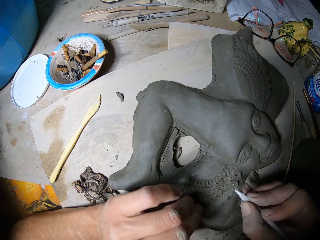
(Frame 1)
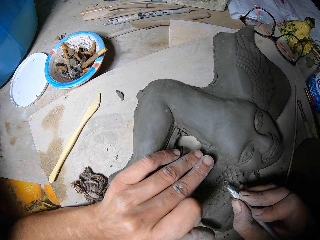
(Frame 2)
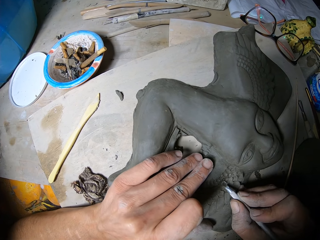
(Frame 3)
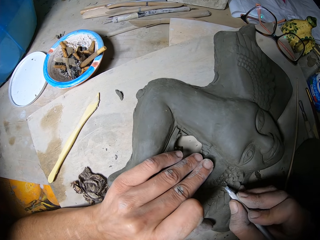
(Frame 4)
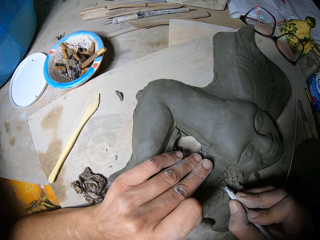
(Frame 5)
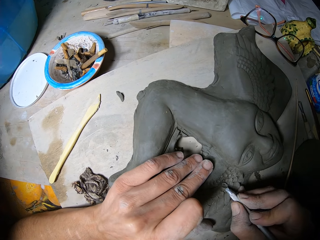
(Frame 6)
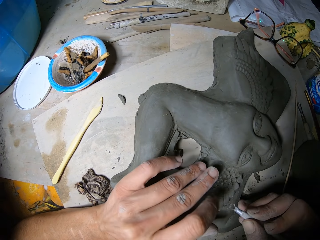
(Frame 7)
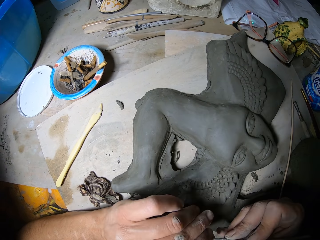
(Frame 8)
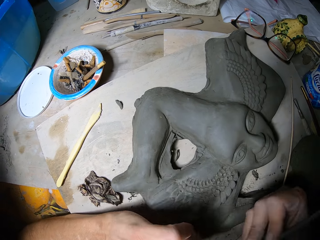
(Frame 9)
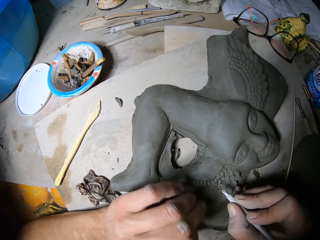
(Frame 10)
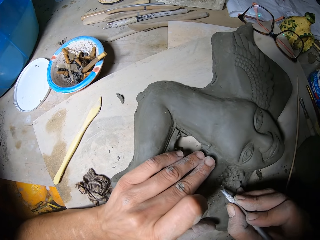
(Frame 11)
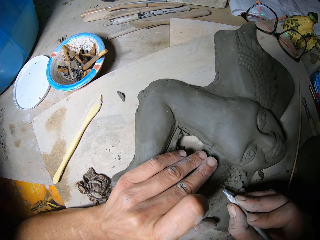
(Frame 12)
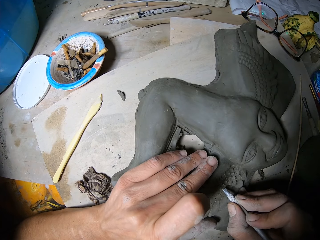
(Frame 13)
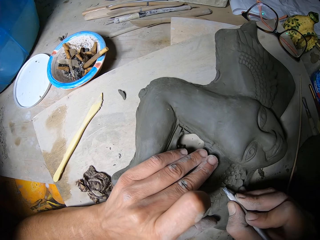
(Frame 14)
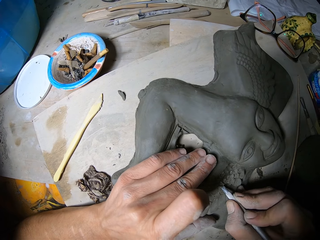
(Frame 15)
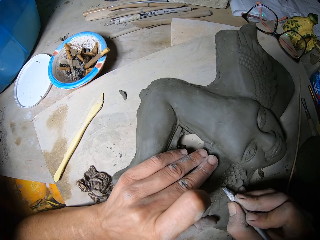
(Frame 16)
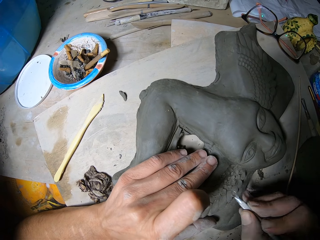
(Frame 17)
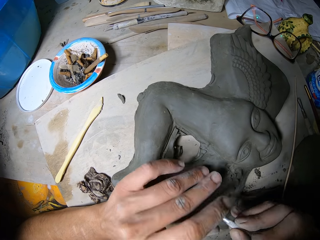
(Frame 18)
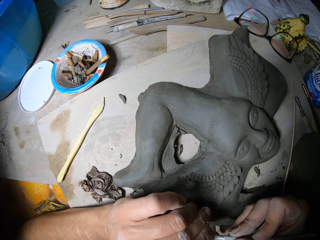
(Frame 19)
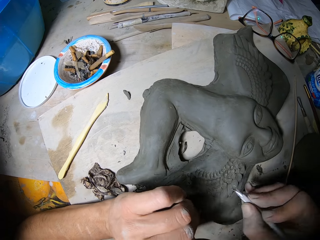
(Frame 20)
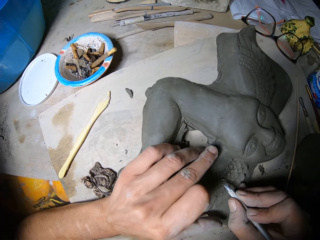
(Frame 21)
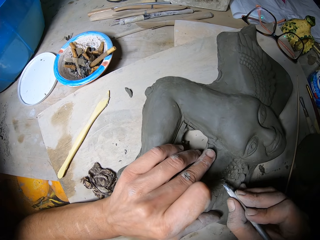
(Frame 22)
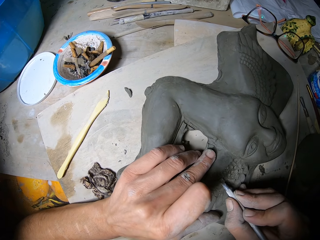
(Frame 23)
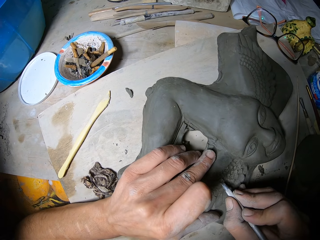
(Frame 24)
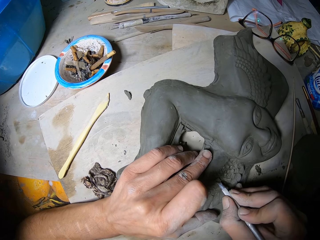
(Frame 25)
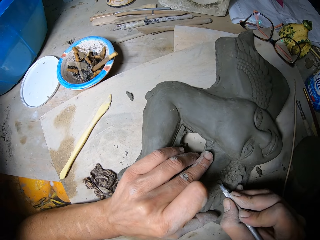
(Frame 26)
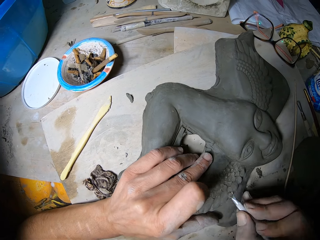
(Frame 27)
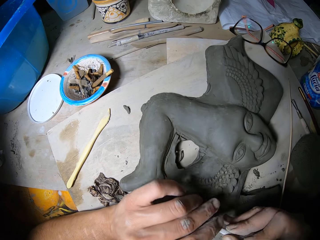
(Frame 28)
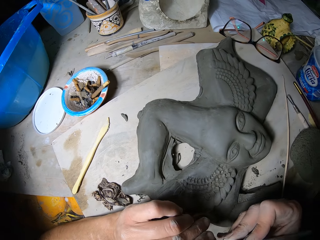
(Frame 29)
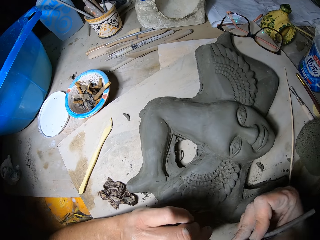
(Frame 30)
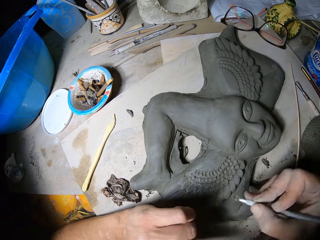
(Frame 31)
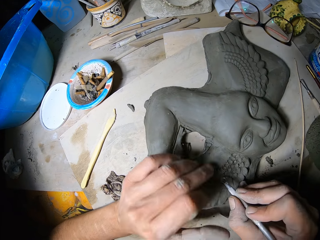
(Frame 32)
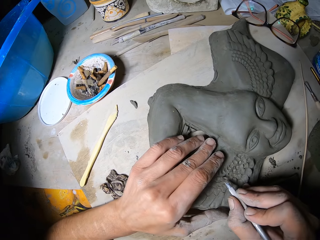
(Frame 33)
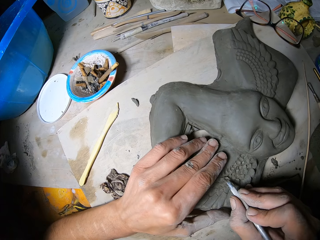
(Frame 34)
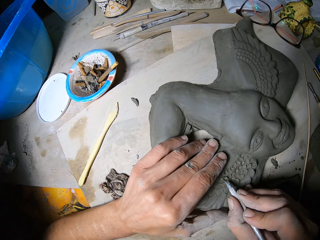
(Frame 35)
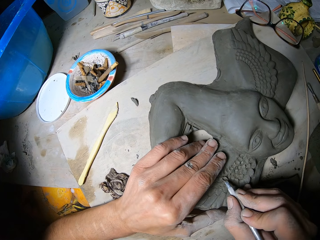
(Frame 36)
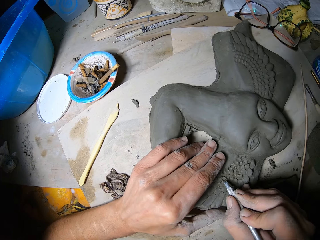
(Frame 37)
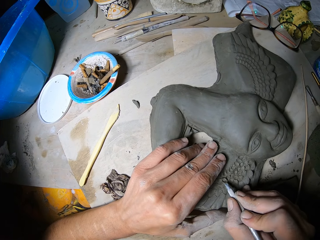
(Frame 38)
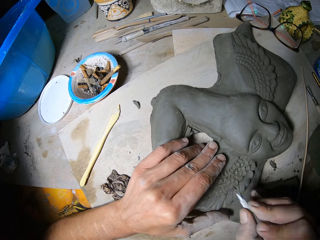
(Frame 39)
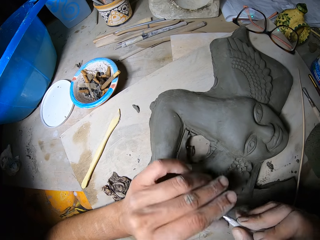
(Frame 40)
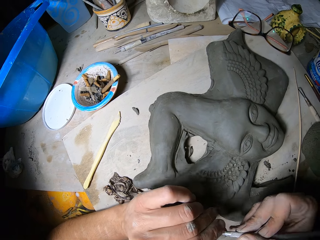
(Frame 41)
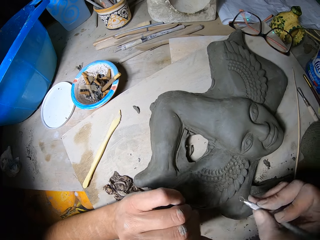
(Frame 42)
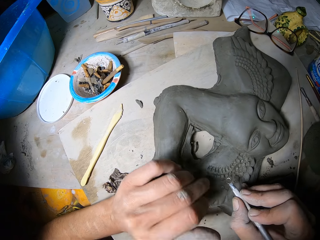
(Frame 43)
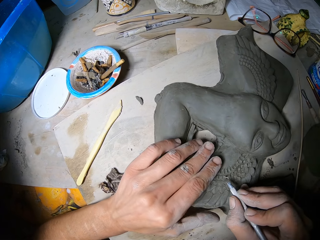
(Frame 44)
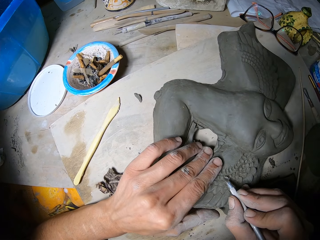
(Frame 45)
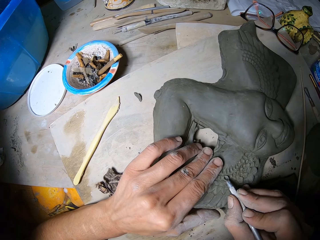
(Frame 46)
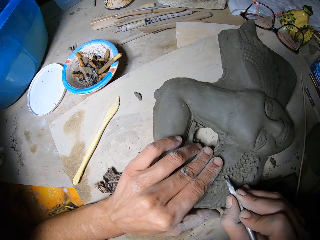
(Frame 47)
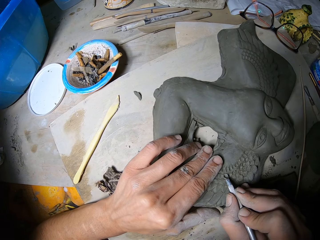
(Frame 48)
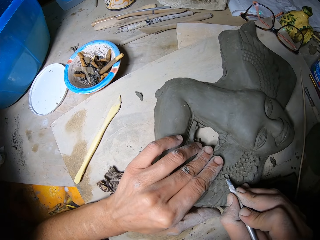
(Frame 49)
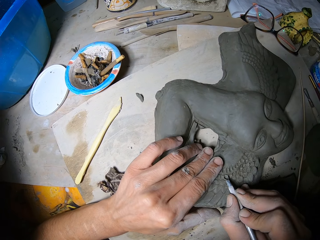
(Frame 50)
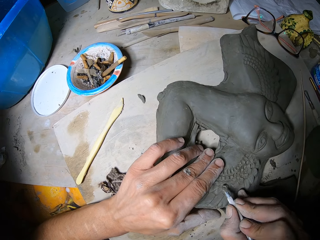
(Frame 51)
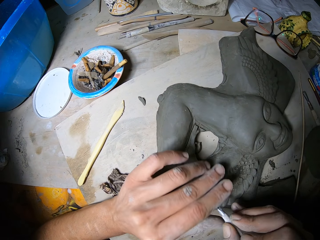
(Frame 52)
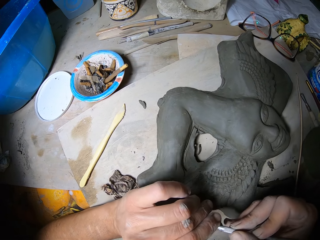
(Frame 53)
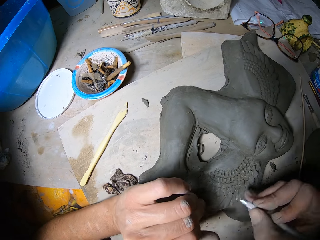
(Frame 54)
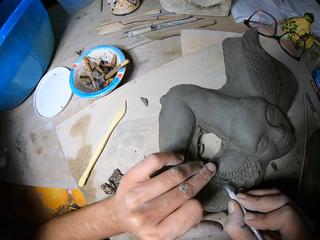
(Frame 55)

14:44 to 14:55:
The camera wearer cleans the tip of the loop tool in his right hand with his left hand. He carves the surface of the clay sculpture on the table with the loop tool in his right hand. He cleans the tip of the loop tool in his right hand with his left hand. He carves the surface of the clay sculpture on the table with the loop tool in his right hand. He cleans the tip of the loop tool in his right hand with his left hand. He carves the surface of the clay sculpture on the table with the loop tool in his right hand. He cleans the tip of the loop tool in his right hand with his left hand. He carves the surface of the clay sculpture on the table with the loop tool in his right hand. He cleans the tip of the loop tool in his right hand with his left hand. He carves the surface of the clay sculpture on the table with the loop tool in his right hand. He cleans the tip of the loop tool in his right hand with his left hand.

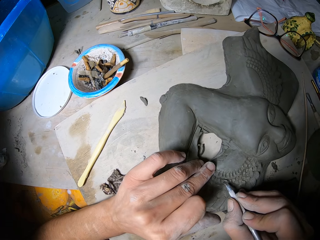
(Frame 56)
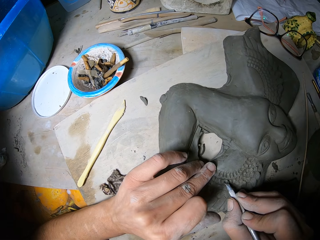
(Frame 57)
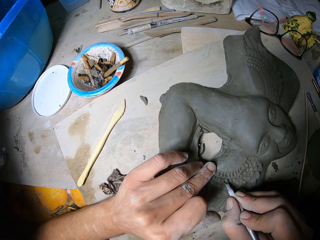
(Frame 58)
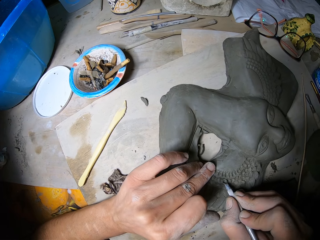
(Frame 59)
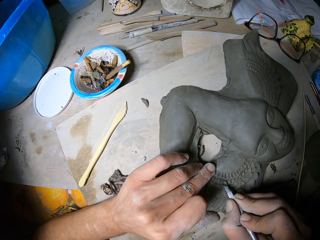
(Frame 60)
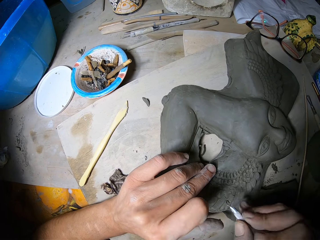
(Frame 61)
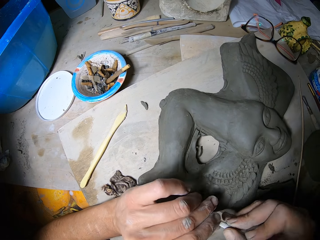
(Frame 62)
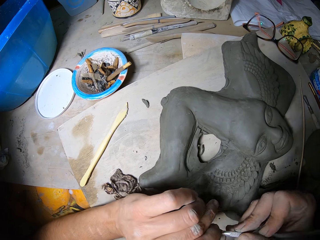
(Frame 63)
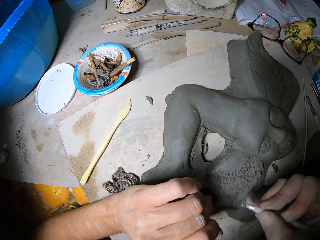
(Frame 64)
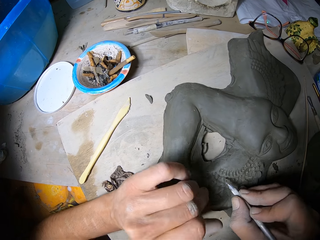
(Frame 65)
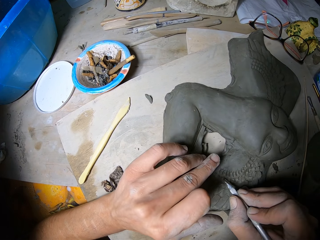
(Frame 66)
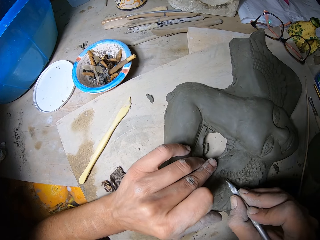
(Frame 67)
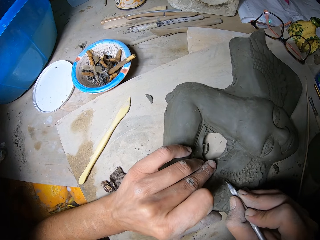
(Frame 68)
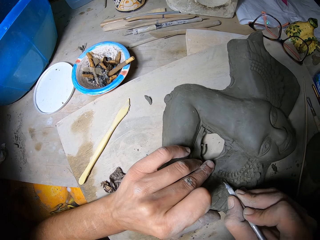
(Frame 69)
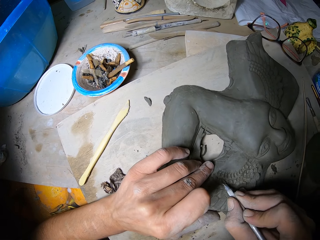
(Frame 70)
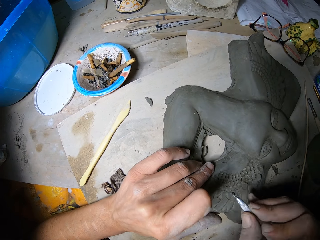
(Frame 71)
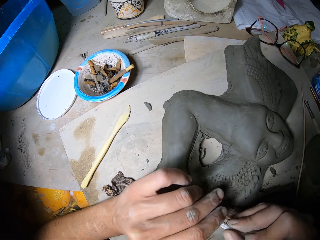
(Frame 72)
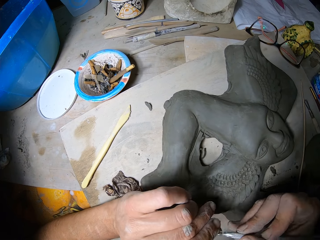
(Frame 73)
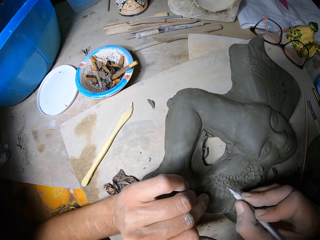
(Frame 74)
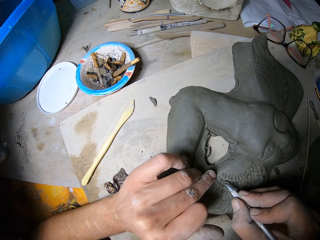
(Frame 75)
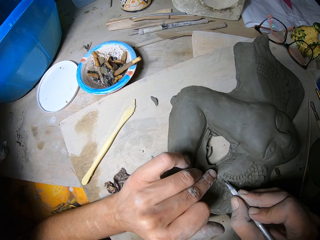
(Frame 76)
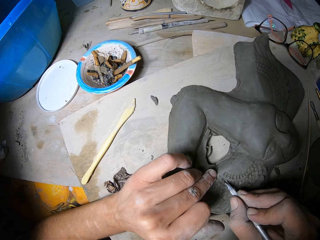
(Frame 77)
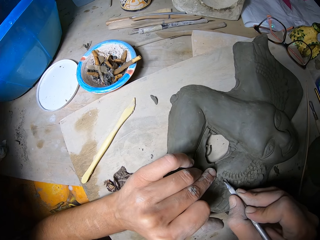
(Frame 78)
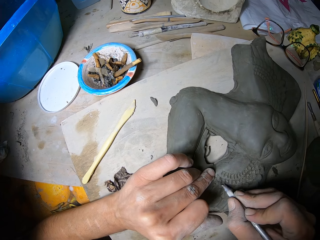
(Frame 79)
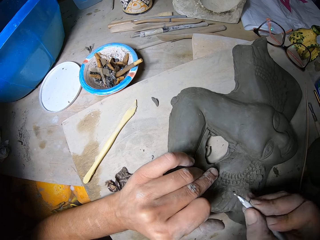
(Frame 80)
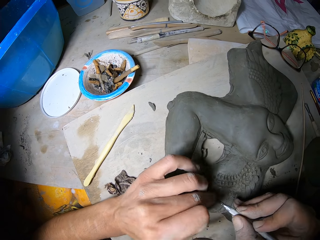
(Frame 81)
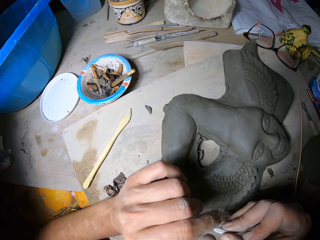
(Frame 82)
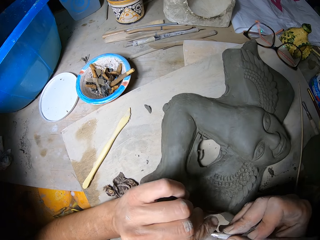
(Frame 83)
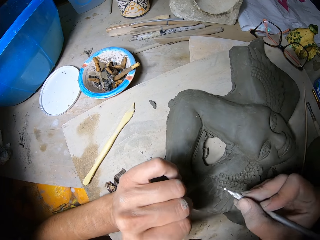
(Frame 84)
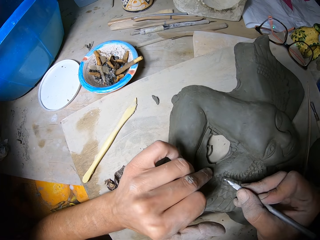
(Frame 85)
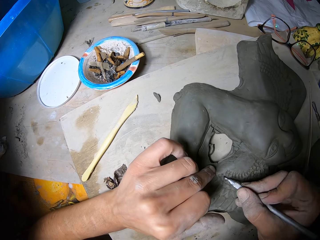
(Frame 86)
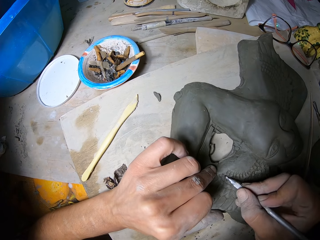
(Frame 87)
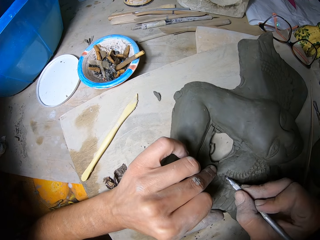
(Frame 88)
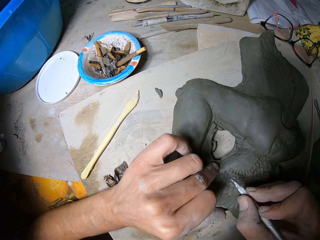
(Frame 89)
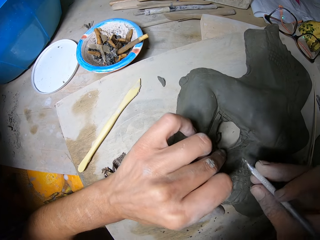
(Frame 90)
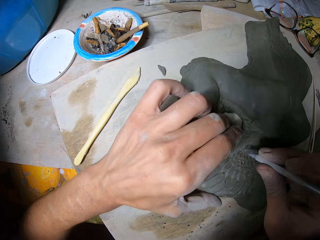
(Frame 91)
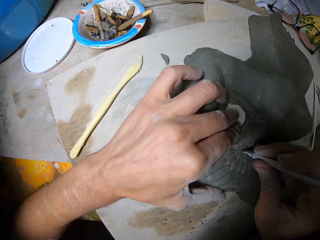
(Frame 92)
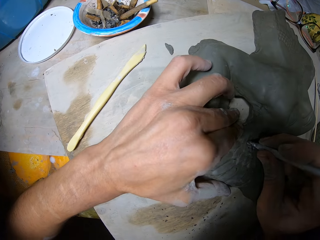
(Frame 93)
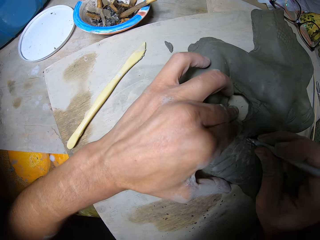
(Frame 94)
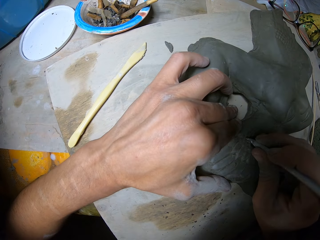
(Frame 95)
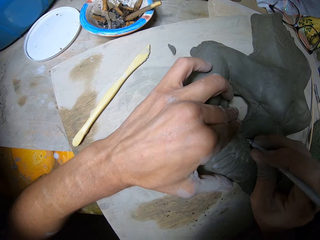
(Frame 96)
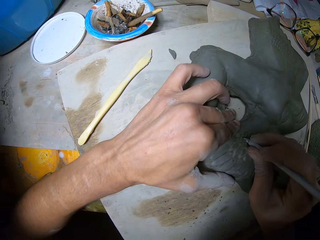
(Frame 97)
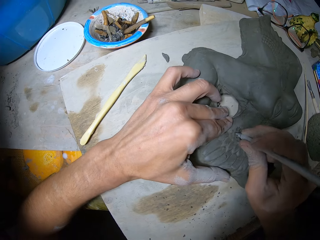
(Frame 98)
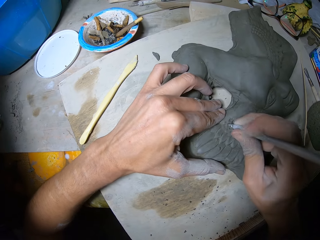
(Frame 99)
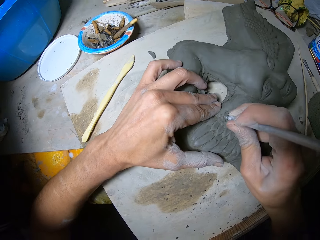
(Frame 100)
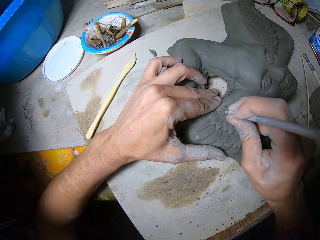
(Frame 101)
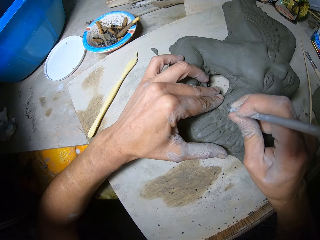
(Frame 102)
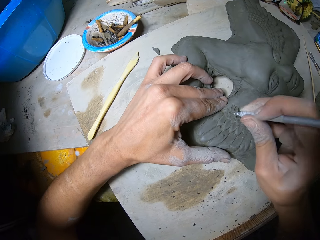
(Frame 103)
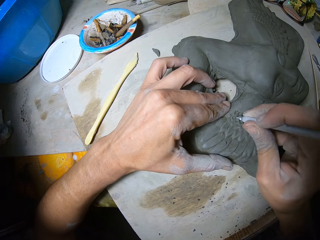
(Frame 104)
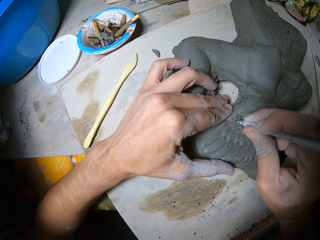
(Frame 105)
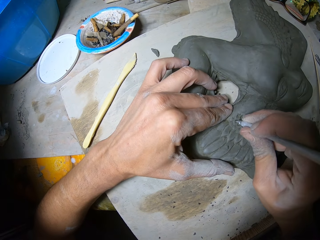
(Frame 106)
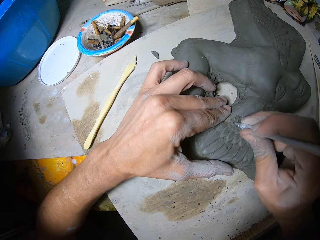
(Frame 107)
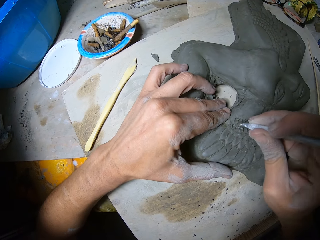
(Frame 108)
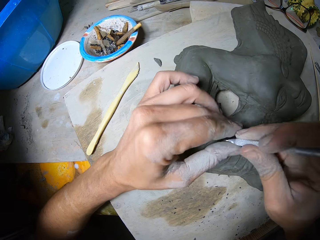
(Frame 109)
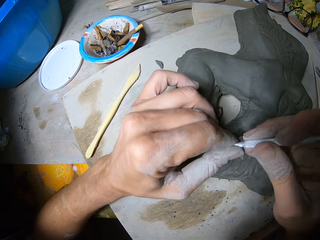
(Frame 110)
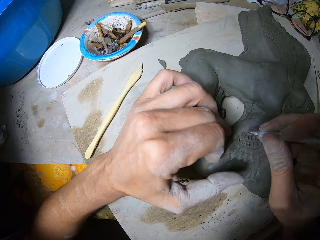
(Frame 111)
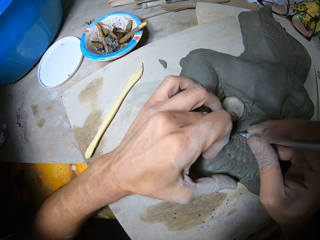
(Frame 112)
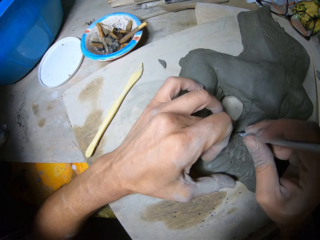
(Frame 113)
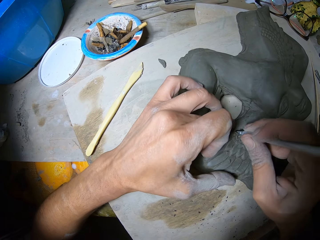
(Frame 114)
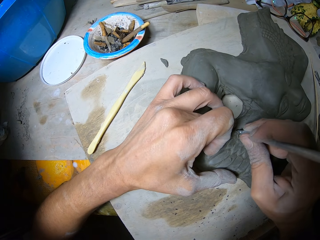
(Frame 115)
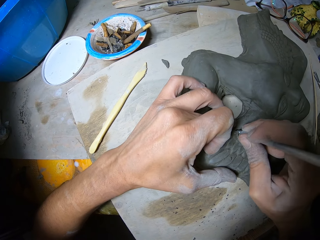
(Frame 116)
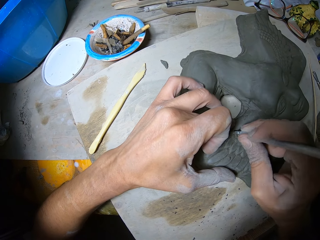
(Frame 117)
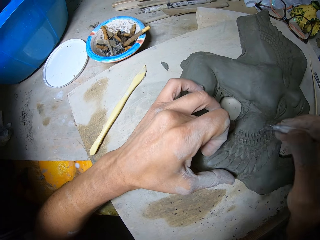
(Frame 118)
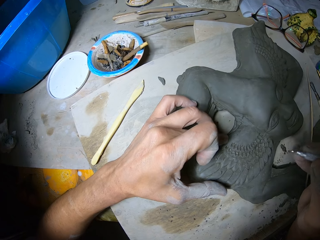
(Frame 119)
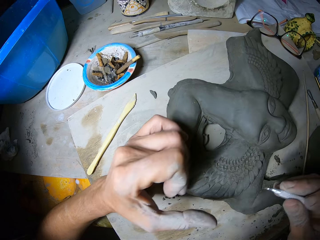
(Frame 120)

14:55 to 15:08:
The camera wearer carves the surface of the clay sculpture on the table with the loop tool in his right hand. He cleans the tip of the loop tool in his right hand with his left hand. He carves the surface of the clay sculpture on the table with the loop tool in his right hand. He cleans the tip of the loop tool in his right hand with his left hand. He carves the surface of the clay sculpture on the table with the loop tool in his right hand. He cleans the tip of the loop tool in his right hand with his left hand. He carves the surface of the clay sculpture on the table with the loop tool in his right hand. He cleans the tip of the loop tool in his right hand with his left hand. He carves the surface of the clay sculpture on the table with the loop tool in his right hand.
